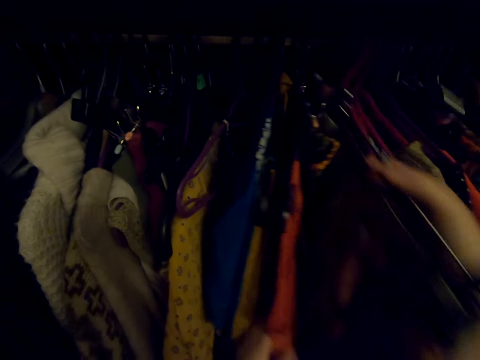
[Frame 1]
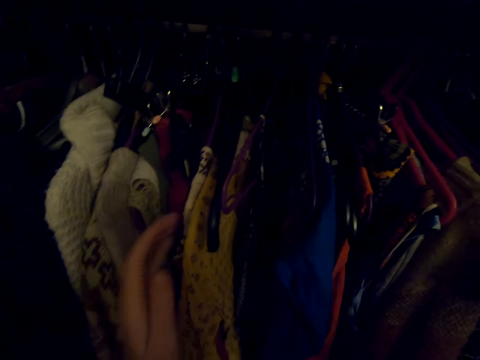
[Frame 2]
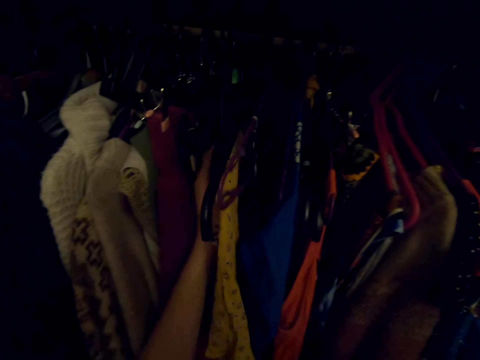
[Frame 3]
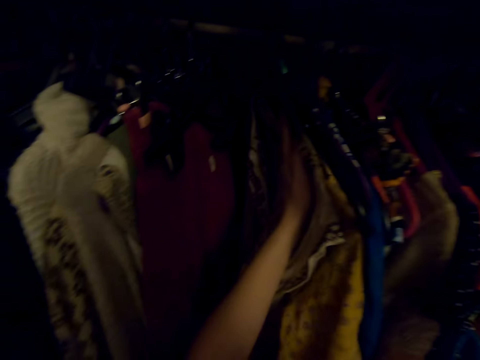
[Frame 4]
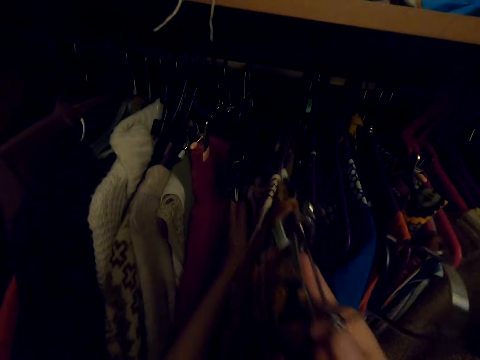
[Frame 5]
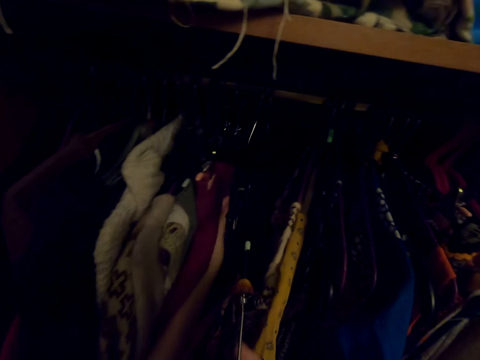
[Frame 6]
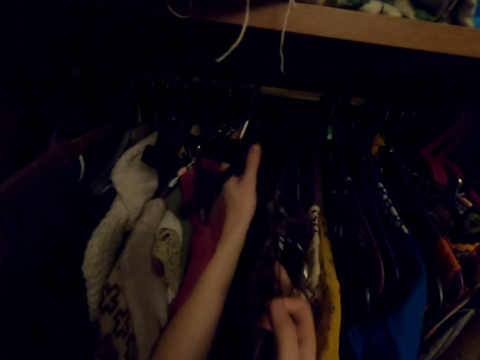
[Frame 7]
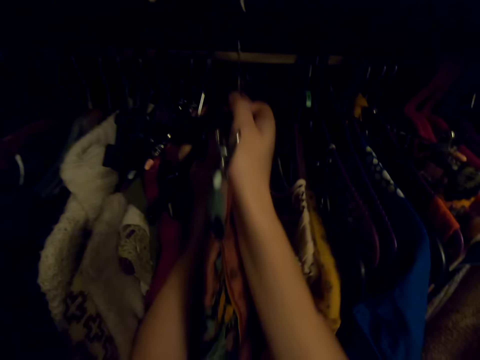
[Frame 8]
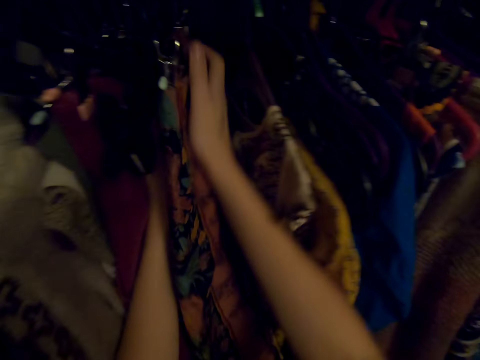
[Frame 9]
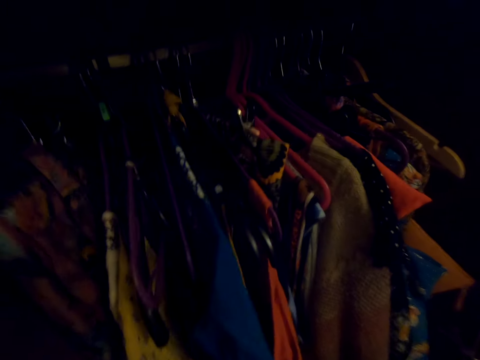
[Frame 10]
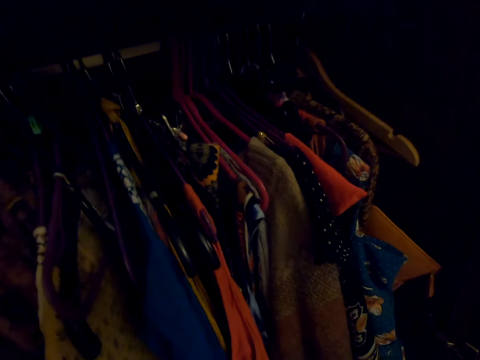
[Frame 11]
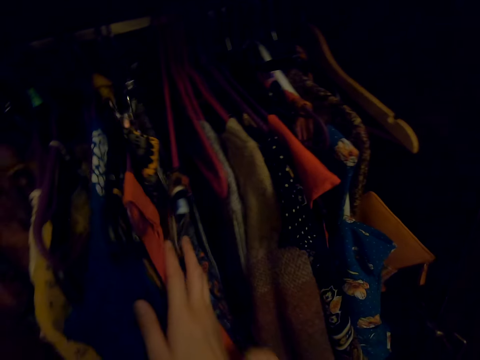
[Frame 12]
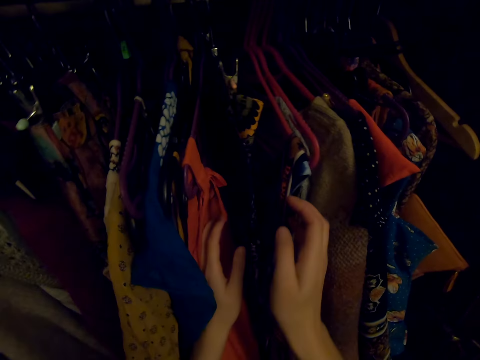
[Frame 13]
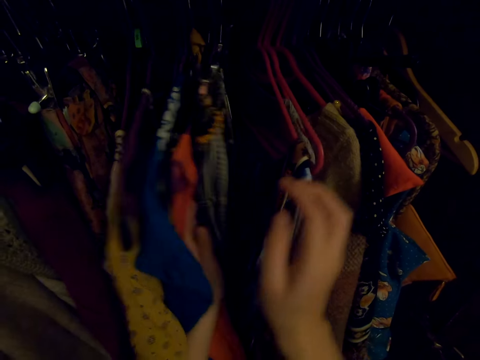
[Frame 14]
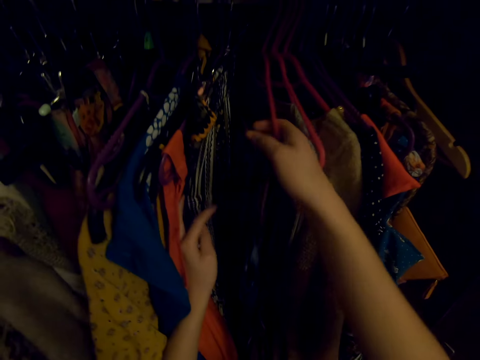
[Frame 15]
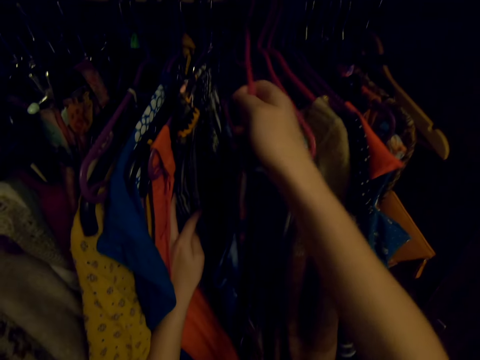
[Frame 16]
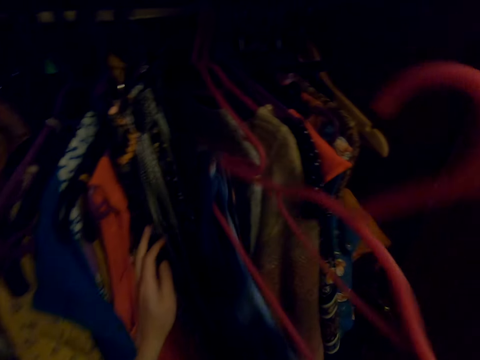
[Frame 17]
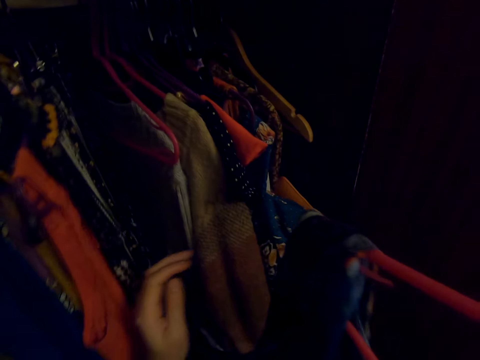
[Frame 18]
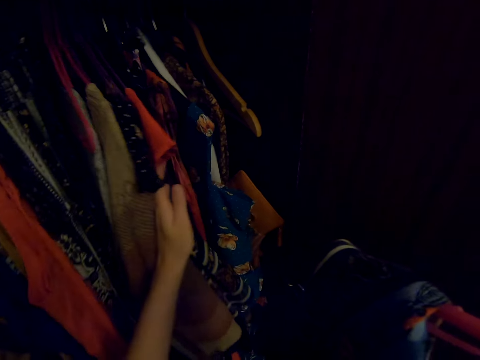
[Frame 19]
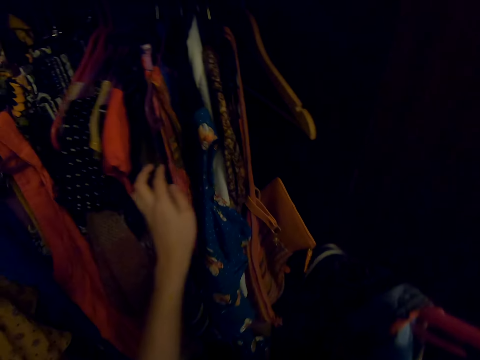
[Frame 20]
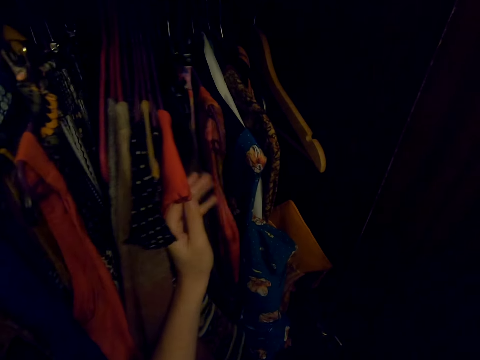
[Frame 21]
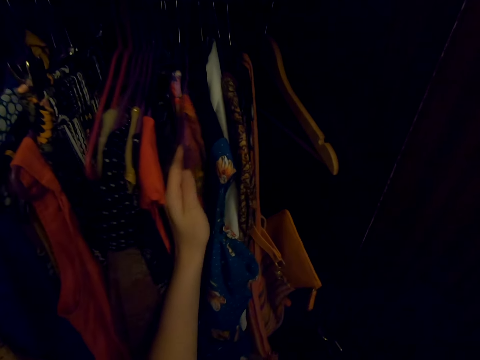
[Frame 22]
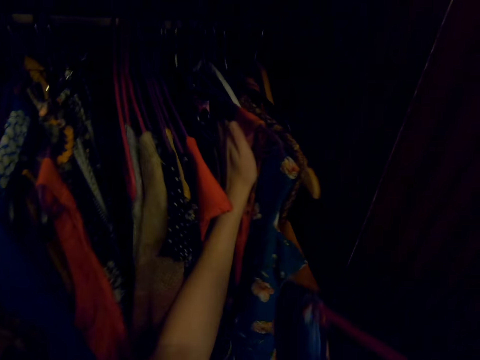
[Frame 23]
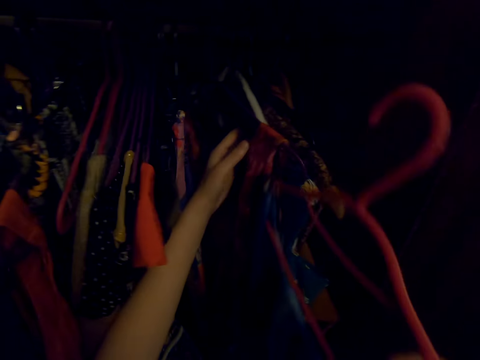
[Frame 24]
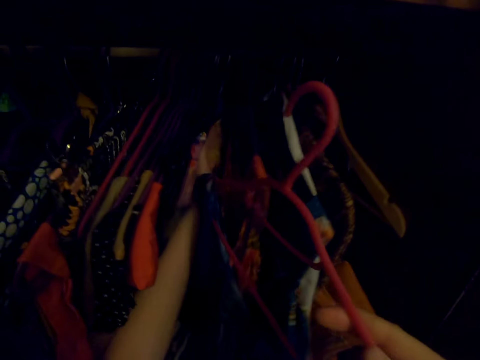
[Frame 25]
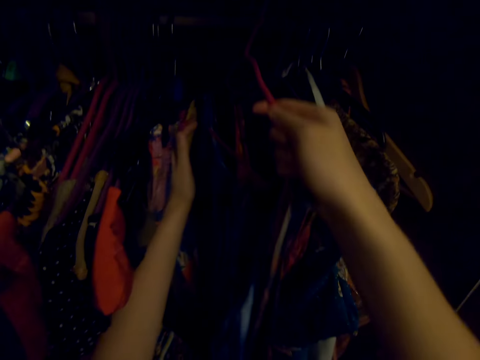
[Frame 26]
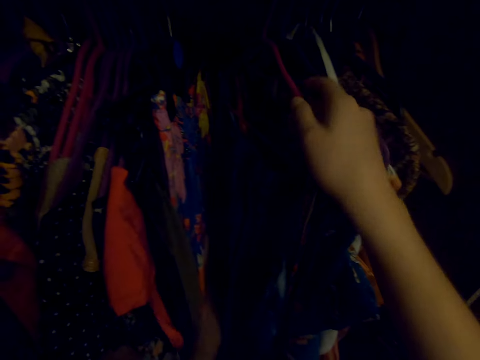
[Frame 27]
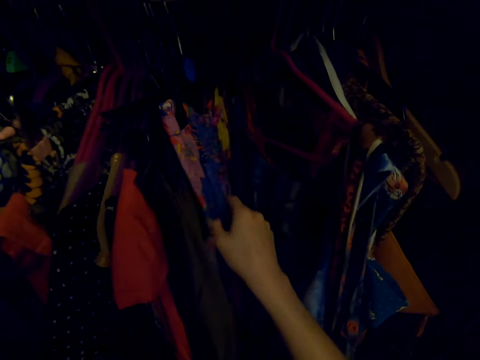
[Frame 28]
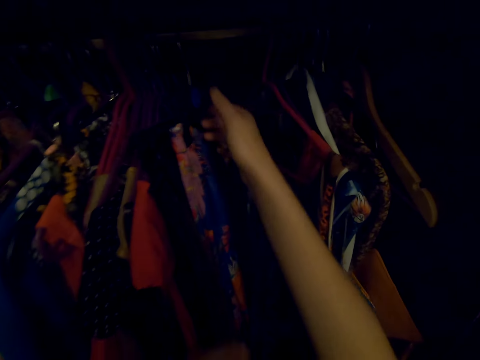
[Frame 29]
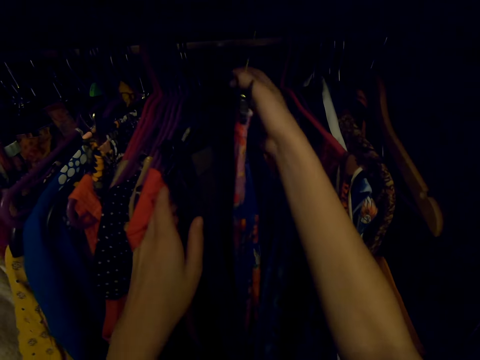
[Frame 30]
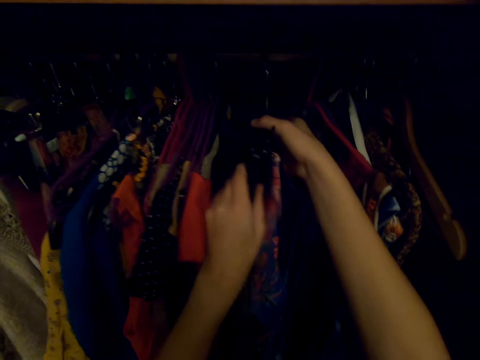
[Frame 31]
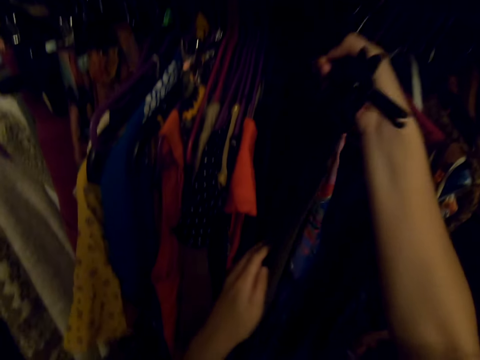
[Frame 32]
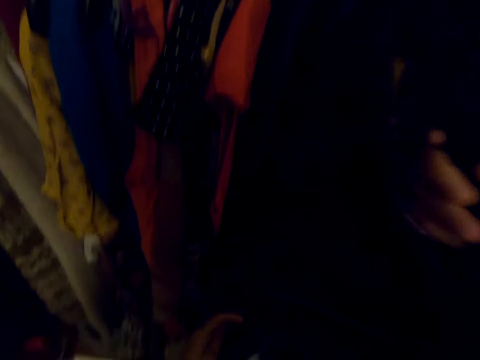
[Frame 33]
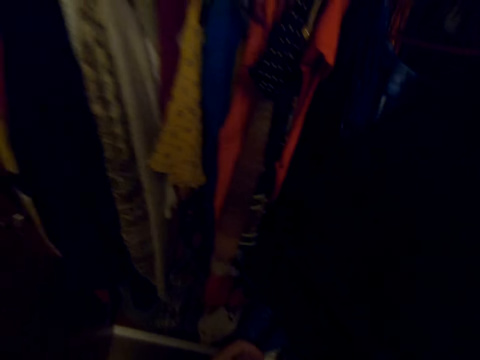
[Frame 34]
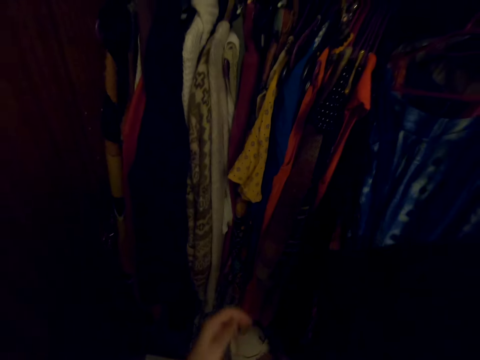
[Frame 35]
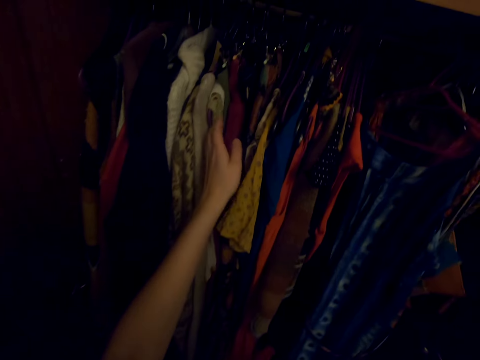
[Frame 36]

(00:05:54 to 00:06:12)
The camera wearer picks up a cloth on the hanger in the wardrobe. They part the clothes in the closet. They put clothes on the hanger in the wardrobe. They touch the clothes. They pick up a cloth on the hanger in the wardrobe. They touch the clothes. They push the clothes and put clothes on the hanger in the wardrobe. They pick up a cloth on the hanger in the wardrobe.

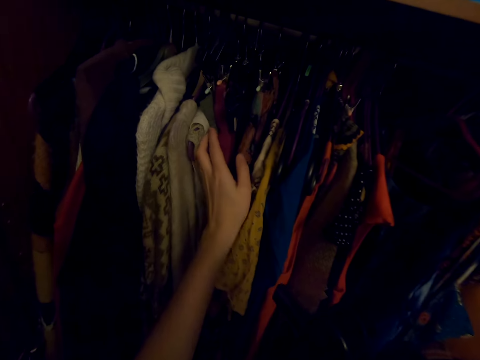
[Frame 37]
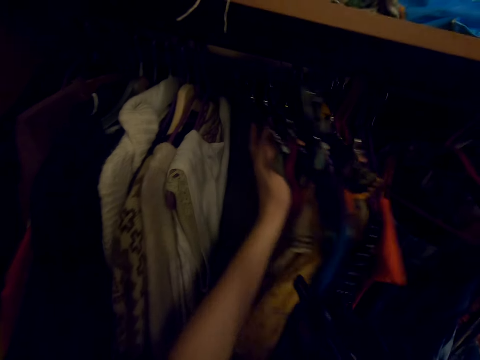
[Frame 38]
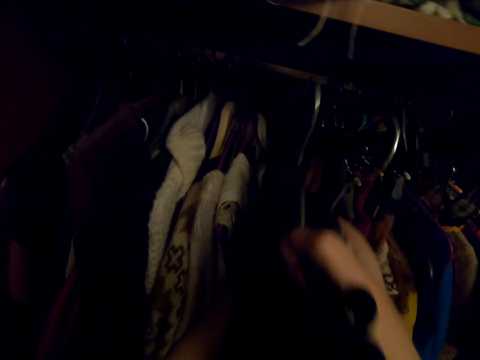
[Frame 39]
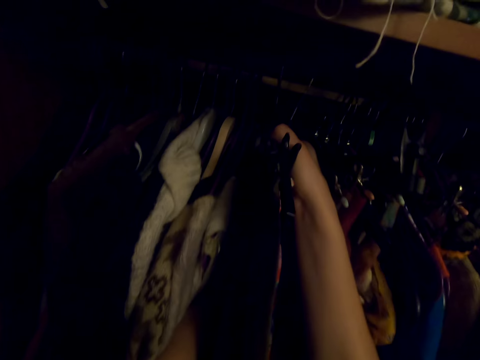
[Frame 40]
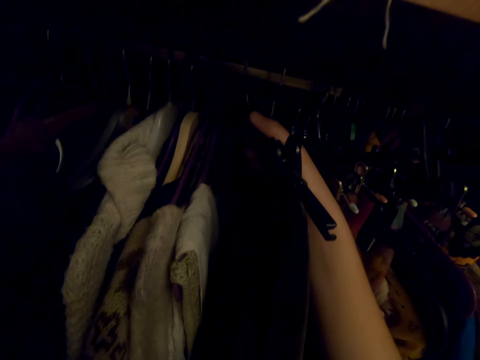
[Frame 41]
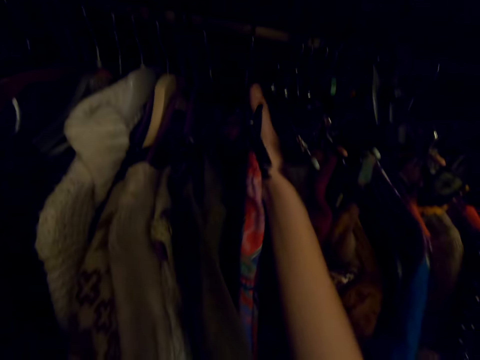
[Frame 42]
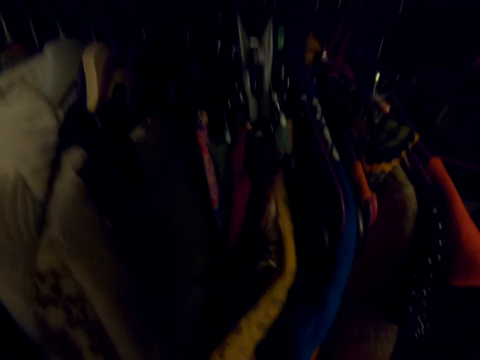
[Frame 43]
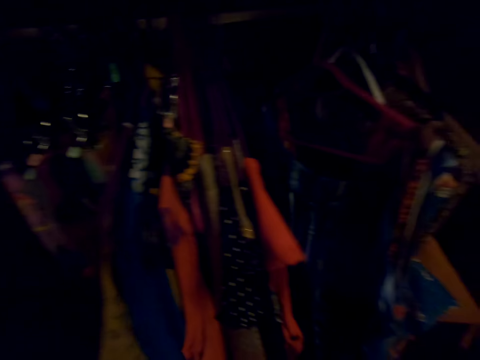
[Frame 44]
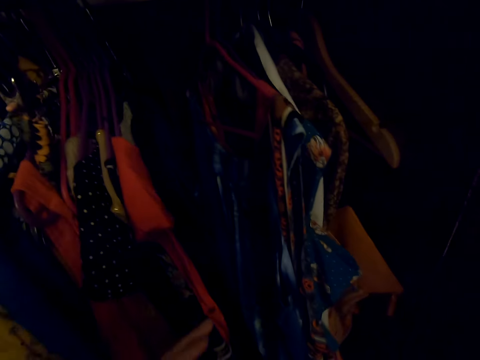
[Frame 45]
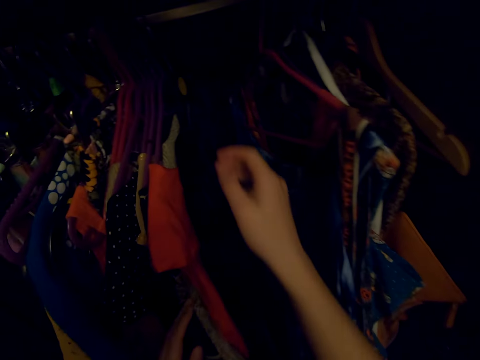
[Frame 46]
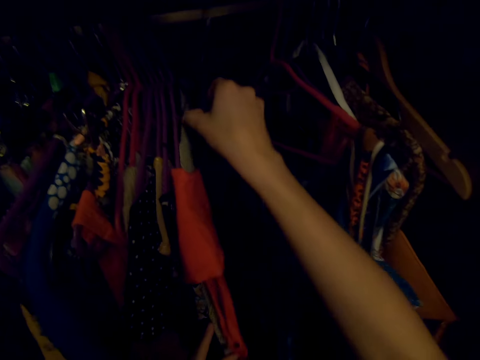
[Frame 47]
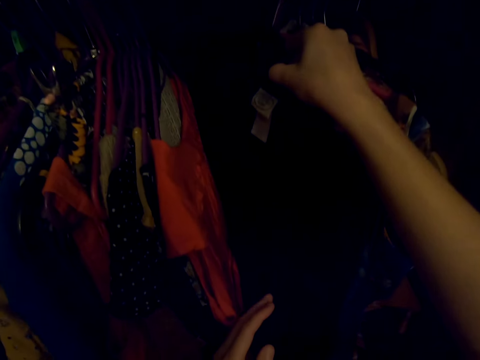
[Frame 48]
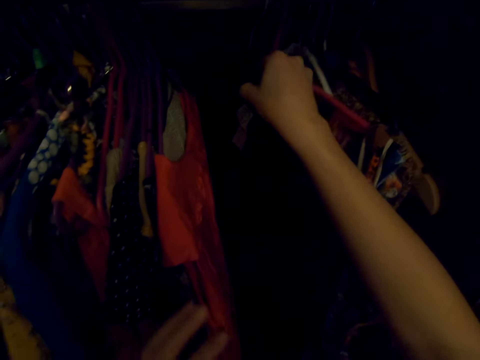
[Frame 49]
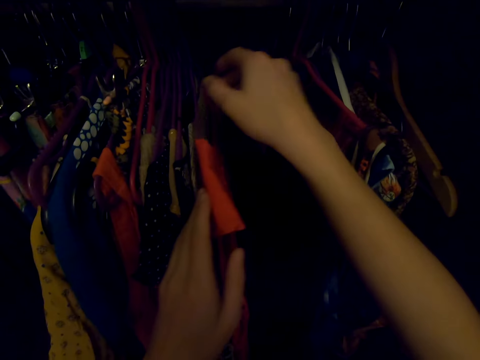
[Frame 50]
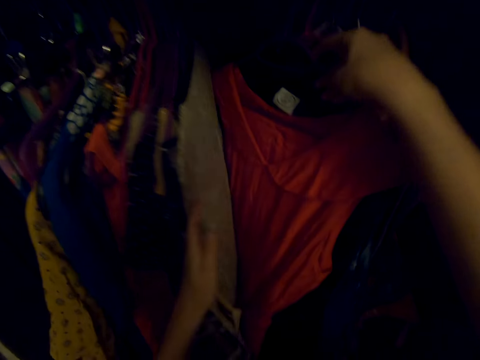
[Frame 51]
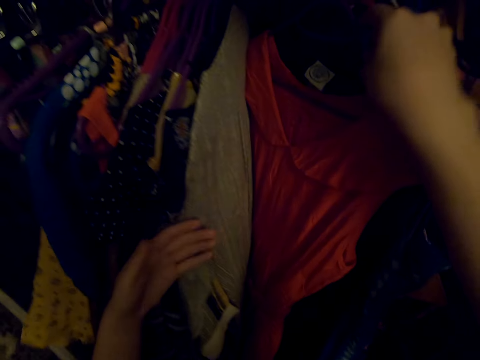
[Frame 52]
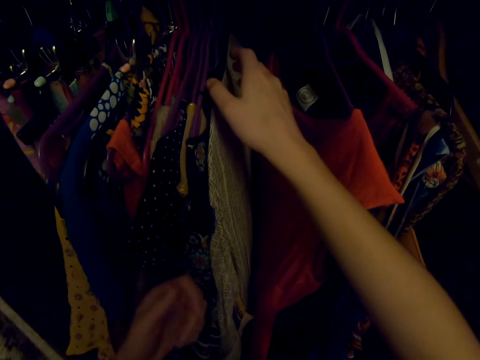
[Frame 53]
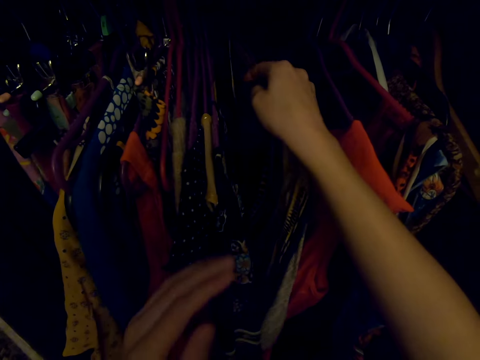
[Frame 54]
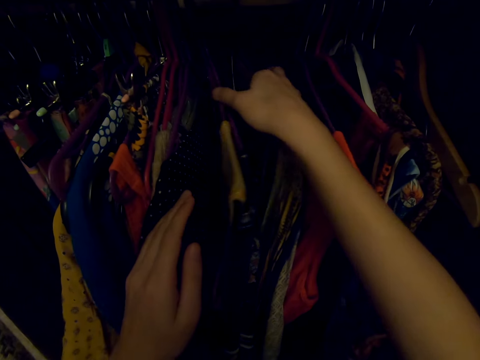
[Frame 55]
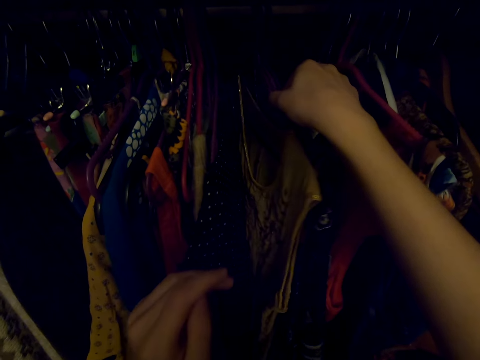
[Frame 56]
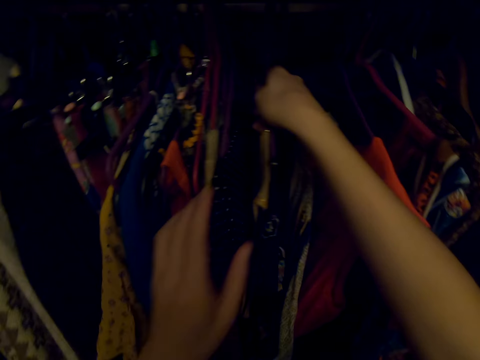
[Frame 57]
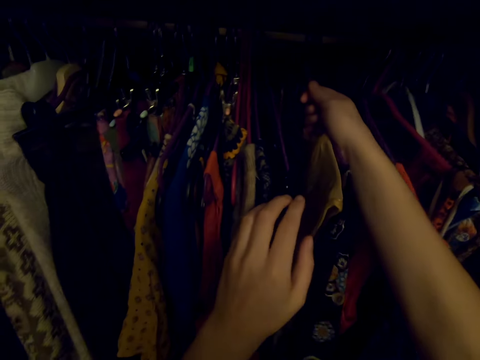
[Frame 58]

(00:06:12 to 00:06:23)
The camera wearer parts clothes in the closet. They put the clothes on the hanger in the wardrobe. They touch the clothes on the hanger in the wardrobe. They check on the clothes in the closet.
